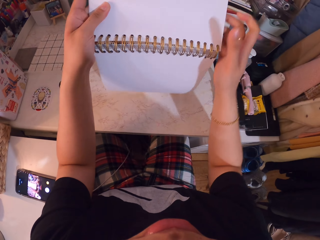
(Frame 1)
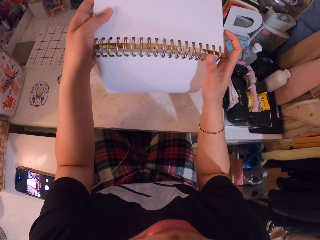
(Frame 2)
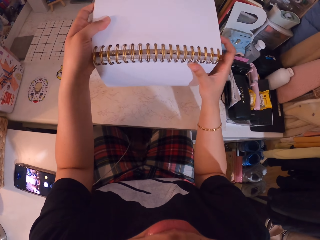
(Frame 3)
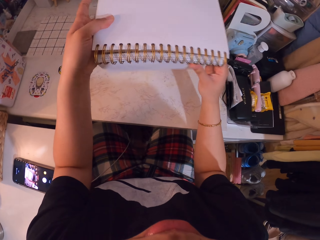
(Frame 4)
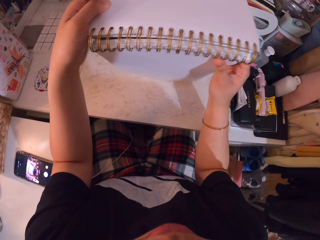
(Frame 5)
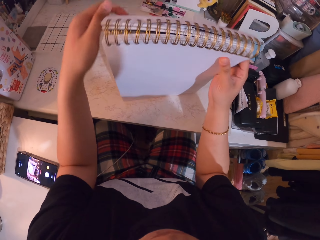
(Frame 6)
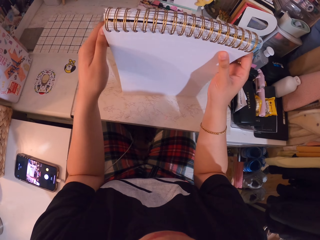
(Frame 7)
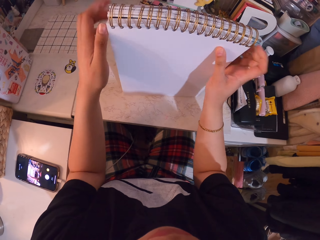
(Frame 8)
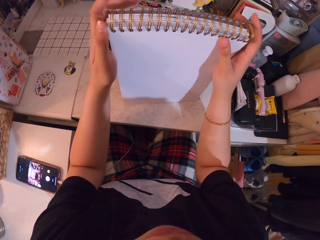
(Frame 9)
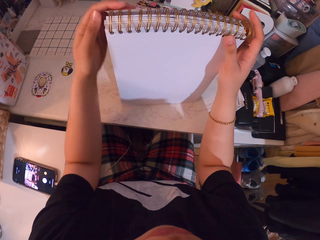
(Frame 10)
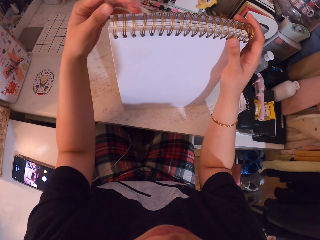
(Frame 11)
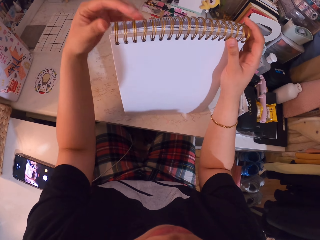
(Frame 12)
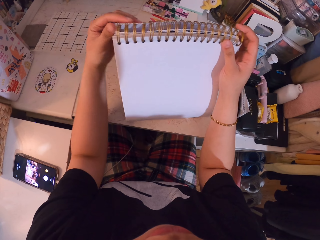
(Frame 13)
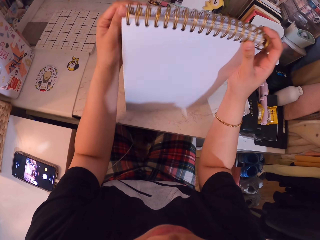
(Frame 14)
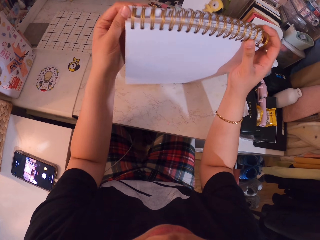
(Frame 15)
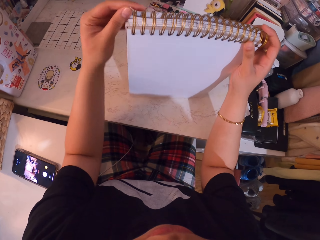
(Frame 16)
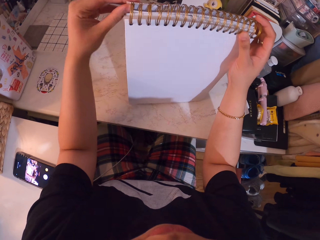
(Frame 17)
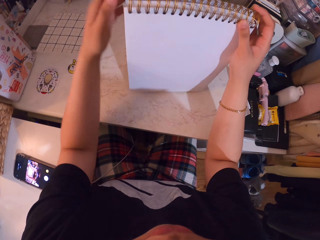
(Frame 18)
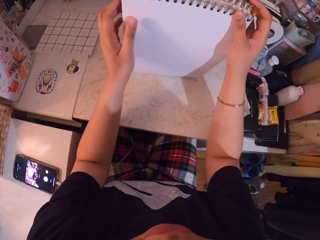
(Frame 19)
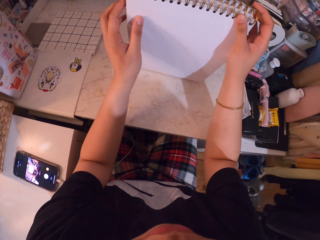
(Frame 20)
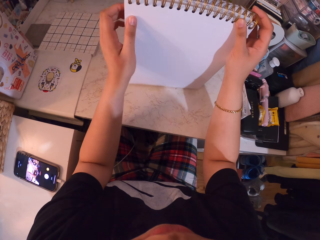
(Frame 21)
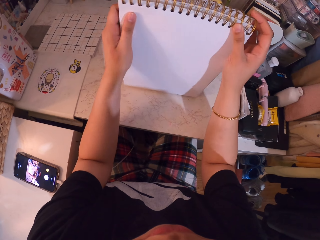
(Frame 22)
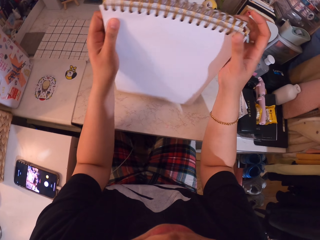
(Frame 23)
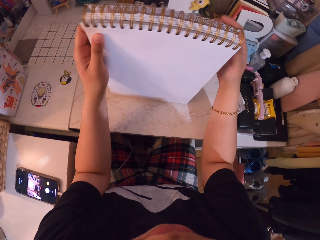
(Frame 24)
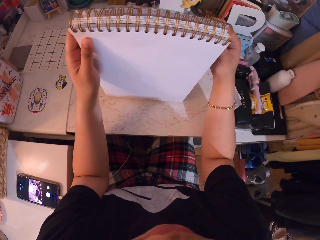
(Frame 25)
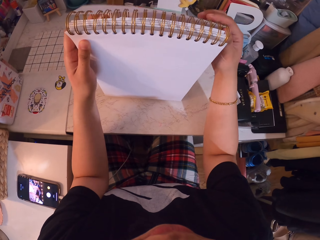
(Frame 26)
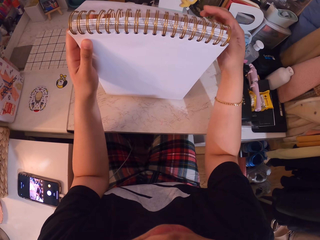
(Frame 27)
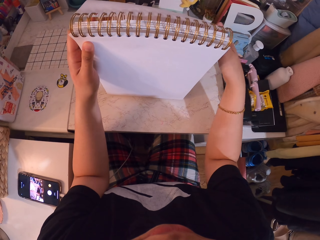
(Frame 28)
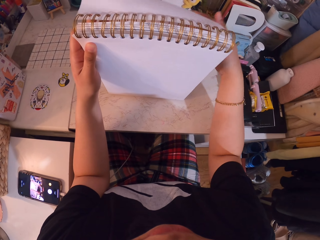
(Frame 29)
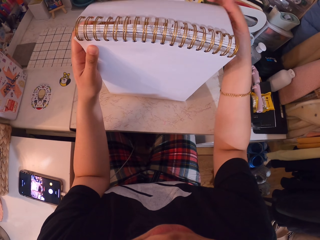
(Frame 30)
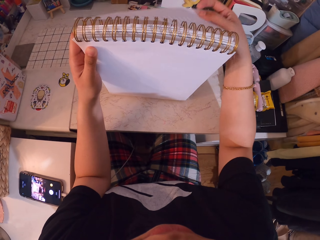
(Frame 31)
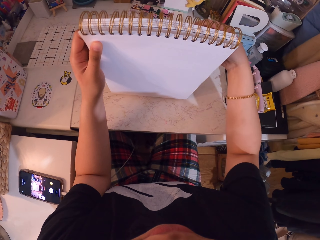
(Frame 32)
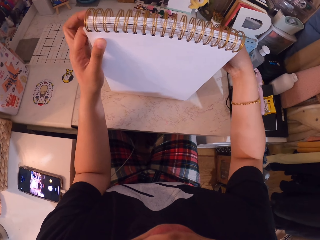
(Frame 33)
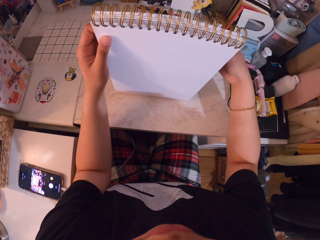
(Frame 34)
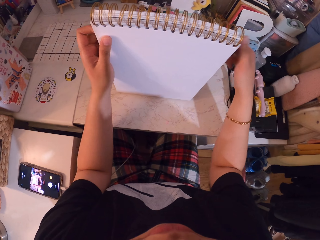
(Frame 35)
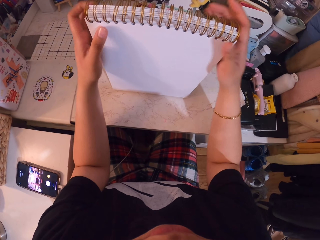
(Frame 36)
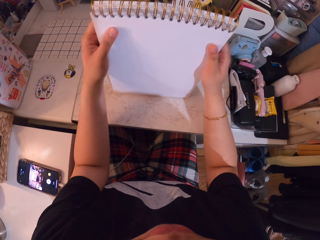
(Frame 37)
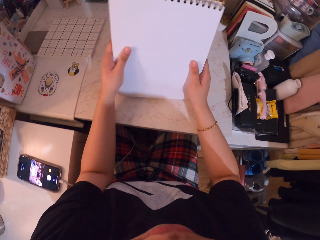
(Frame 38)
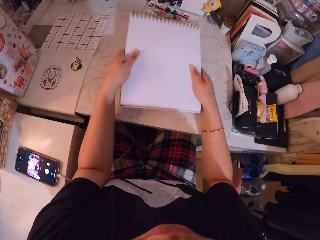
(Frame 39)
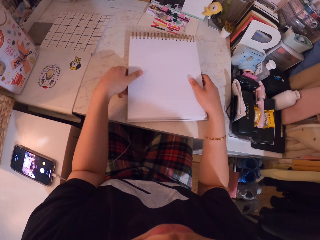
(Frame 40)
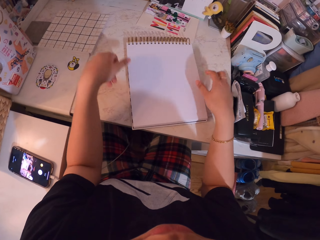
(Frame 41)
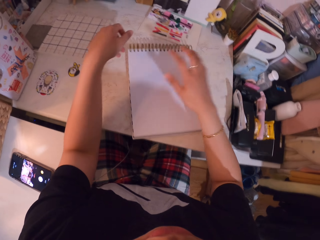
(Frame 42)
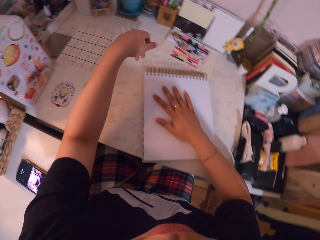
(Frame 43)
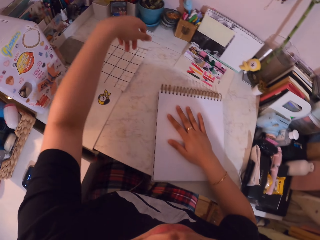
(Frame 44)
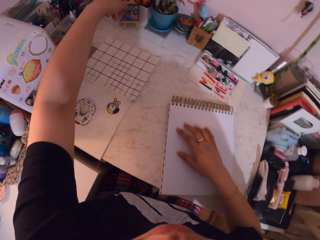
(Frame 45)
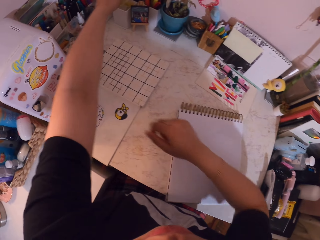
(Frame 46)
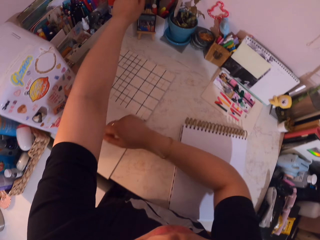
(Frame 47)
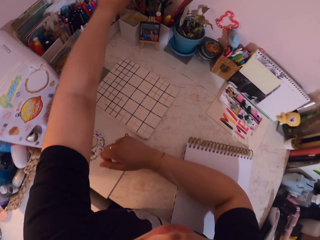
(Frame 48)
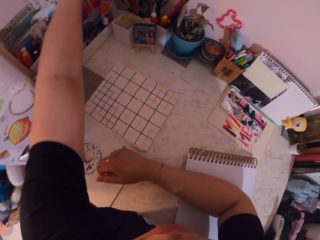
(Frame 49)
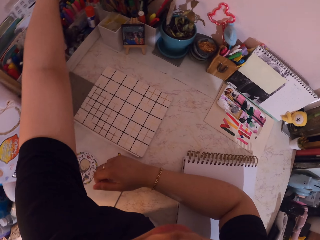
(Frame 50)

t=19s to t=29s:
The camera wearer lifts up the book. They fold the book. They put the book down on the table.

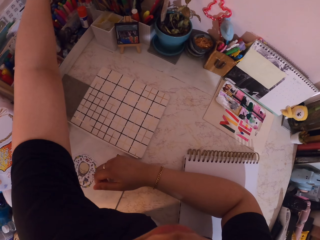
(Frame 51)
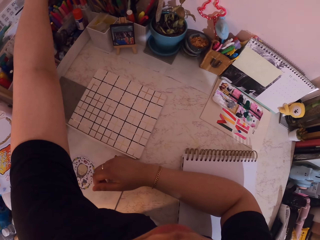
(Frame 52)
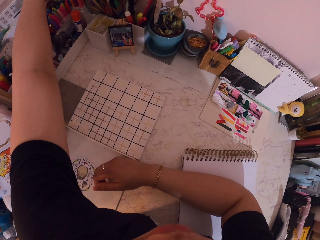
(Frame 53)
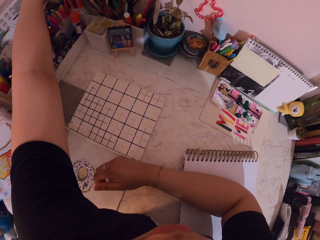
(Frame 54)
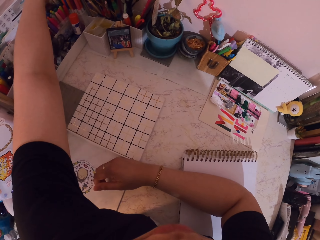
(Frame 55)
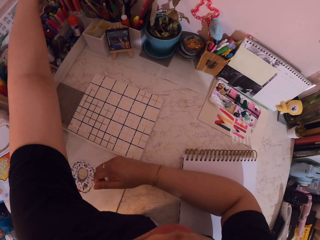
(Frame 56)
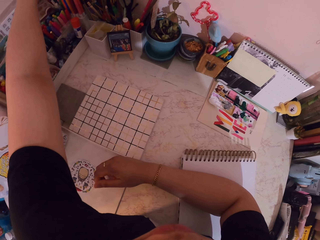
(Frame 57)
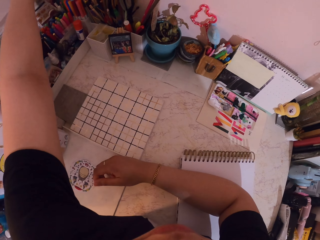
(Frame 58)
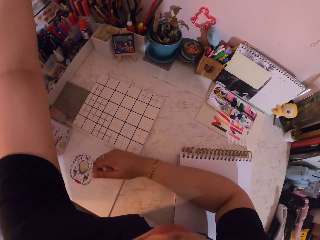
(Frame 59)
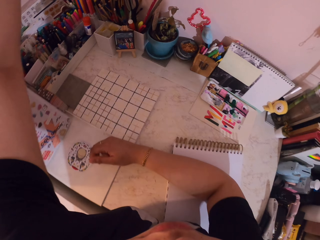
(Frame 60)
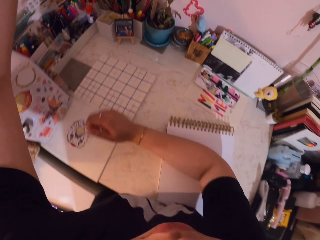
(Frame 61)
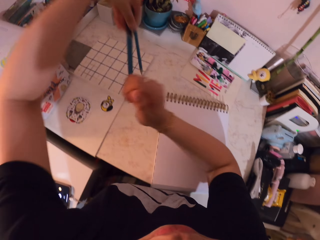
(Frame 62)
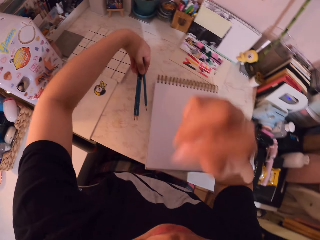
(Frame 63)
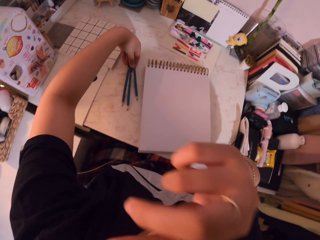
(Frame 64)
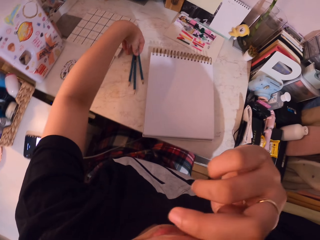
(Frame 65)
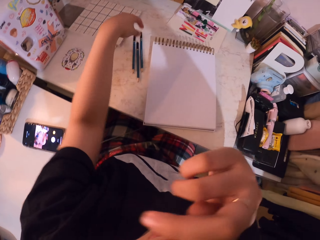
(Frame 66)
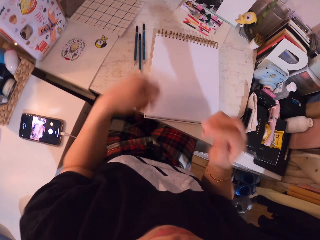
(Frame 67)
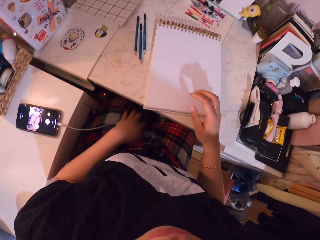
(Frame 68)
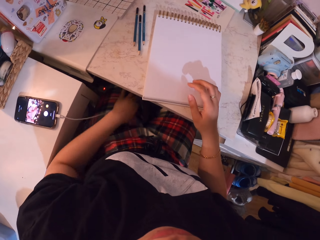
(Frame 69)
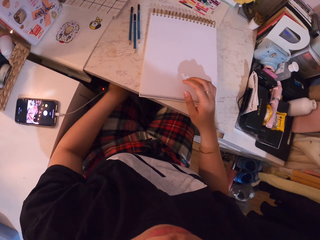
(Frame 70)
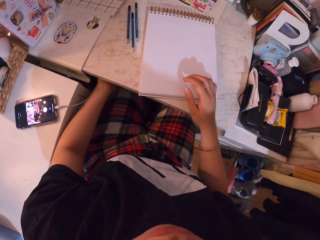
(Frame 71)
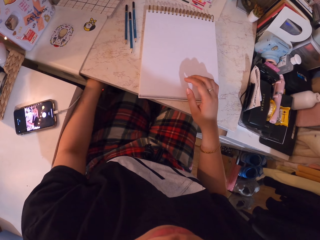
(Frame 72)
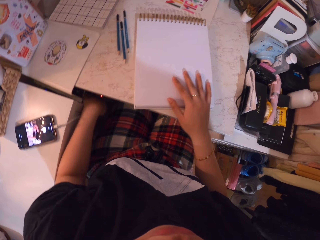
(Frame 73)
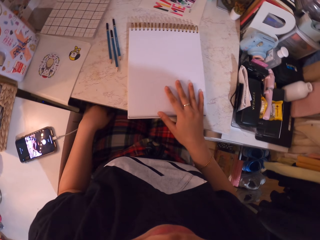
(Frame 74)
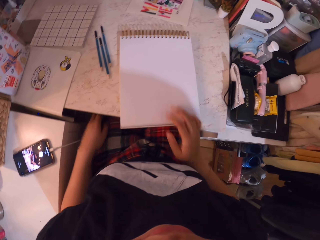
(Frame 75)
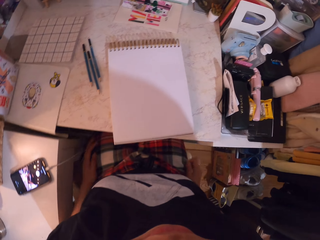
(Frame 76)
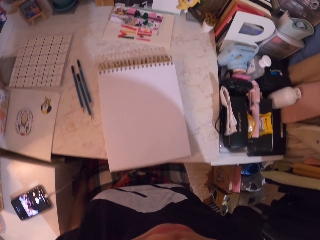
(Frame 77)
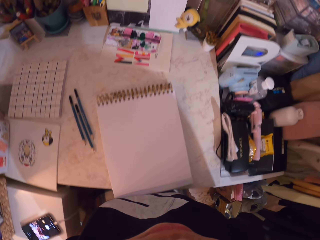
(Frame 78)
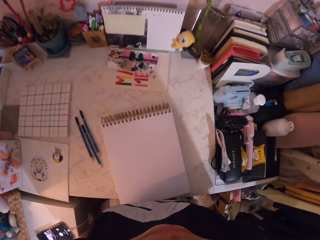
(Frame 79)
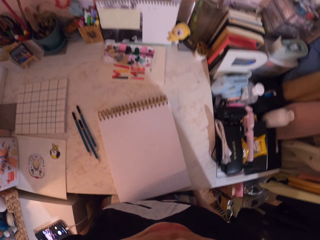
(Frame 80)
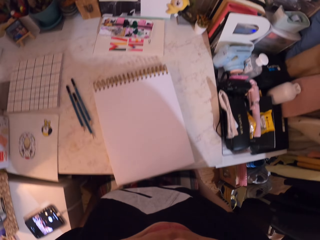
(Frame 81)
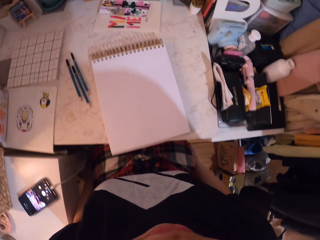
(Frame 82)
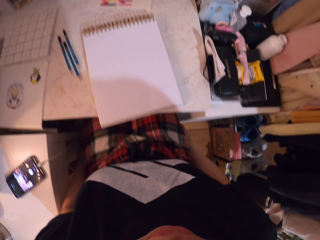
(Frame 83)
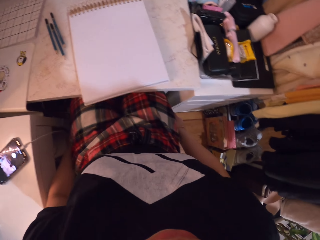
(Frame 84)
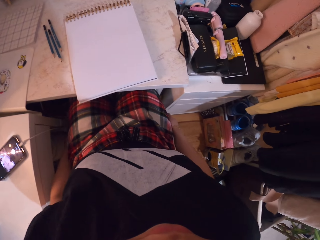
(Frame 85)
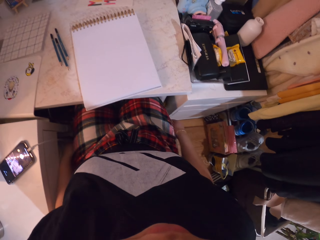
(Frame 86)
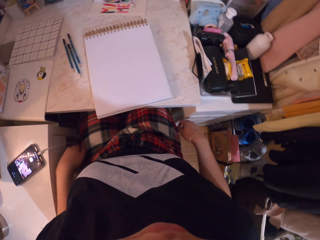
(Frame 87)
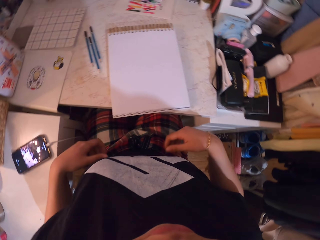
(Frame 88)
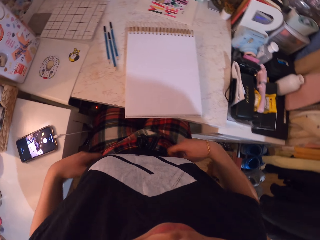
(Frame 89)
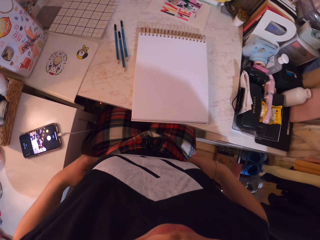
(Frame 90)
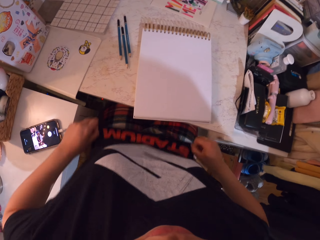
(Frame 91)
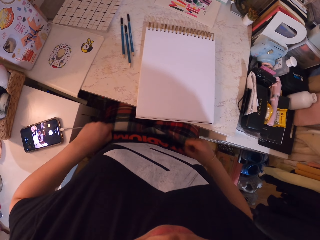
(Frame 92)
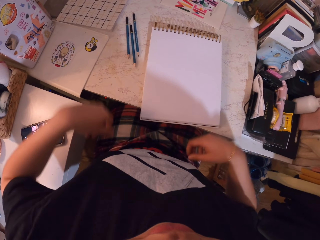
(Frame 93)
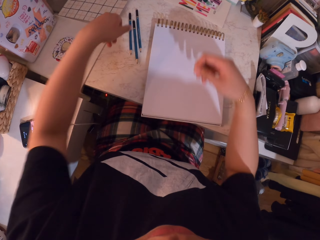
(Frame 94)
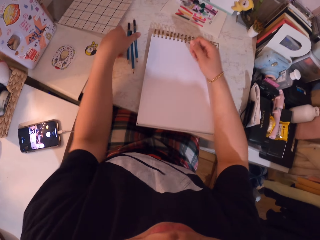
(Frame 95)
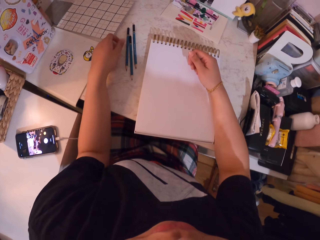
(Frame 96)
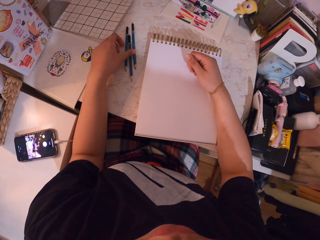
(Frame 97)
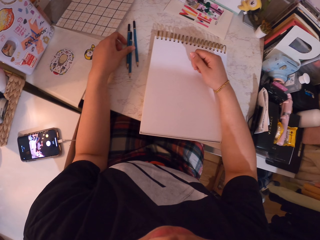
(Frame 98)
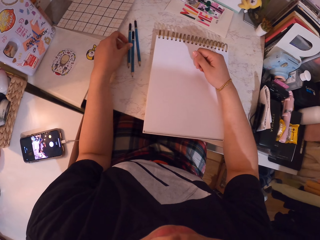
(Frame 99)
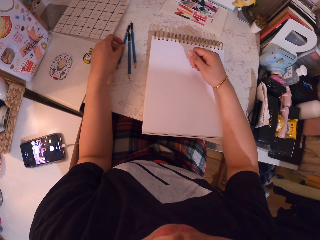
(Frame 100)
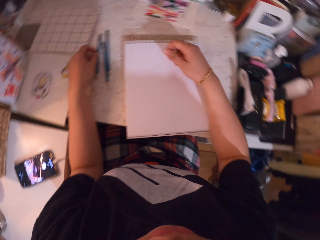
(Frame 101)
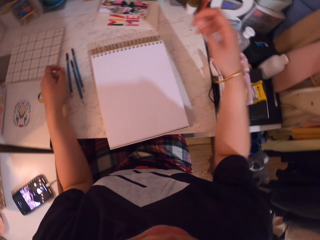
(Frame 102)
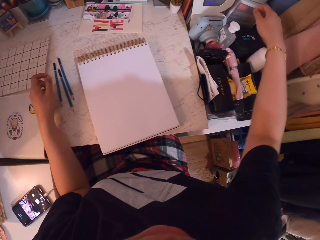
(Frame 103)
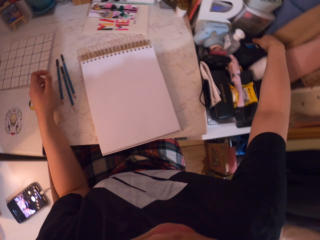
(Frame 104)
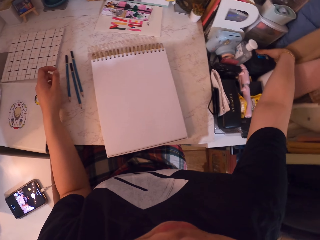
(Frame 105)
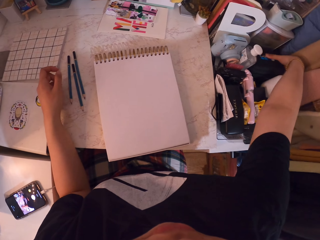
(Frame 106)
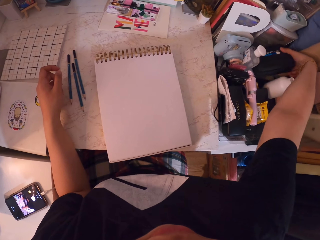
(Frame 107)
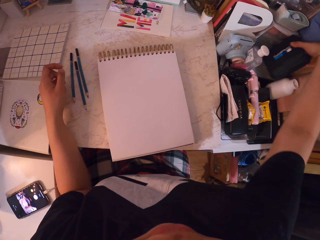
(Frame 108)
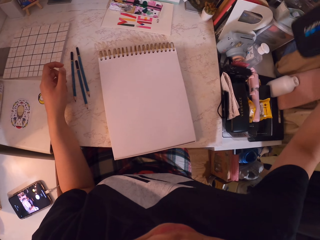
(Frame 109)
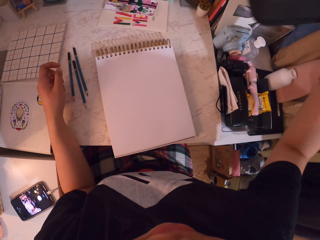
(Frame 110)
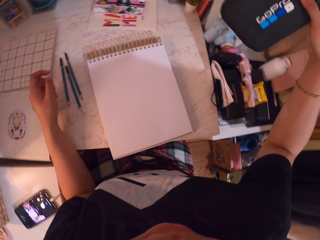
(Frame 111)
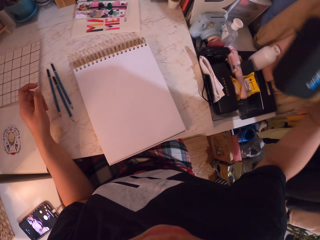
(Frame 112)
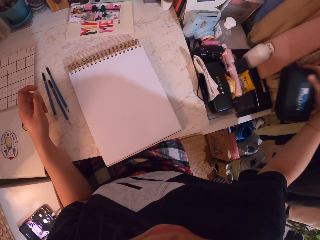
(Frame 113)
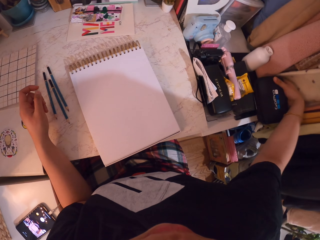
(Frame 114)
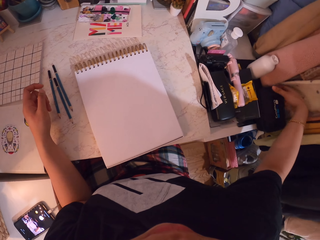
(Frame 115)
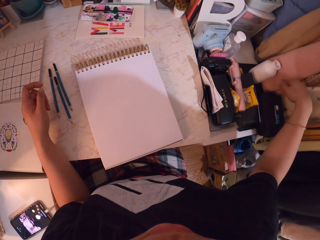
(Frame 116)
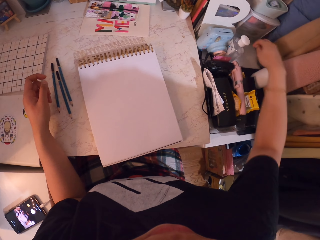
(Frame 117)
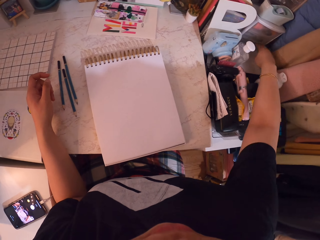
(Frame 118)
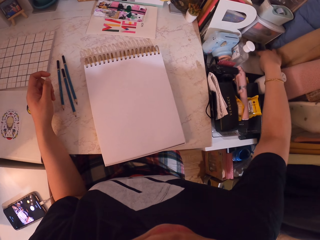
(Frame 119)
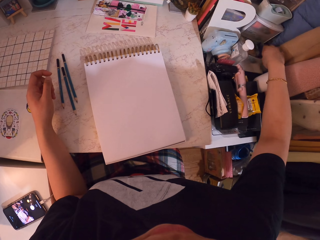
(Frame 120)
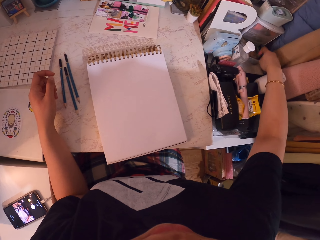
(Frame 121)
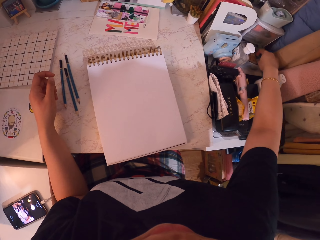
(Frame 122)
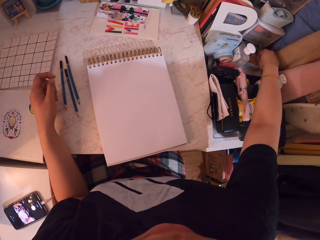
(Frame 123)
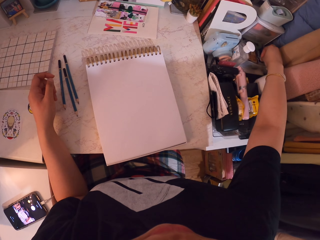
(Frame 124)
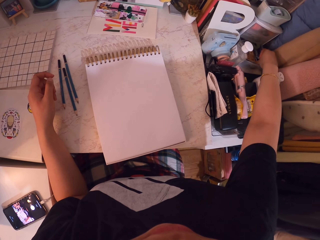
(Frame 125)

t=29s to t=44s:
The camera wearer reaches for the pencils. They put the pencils on the table. They rub the nose. They pick up the pencils. They move the cable charger. They adjust sitting position. They move the chair. They make up the shirt. They pull the t-shirt. They touch the pencils. They pick up a pencil. They put the purse on the side. They pick up an object. They place the object on the table. They pull the drawer.
